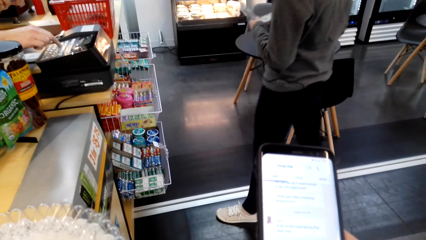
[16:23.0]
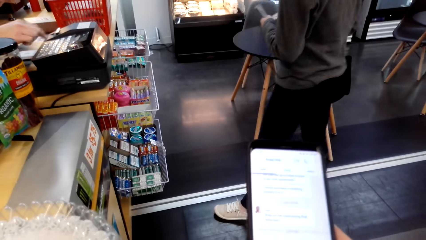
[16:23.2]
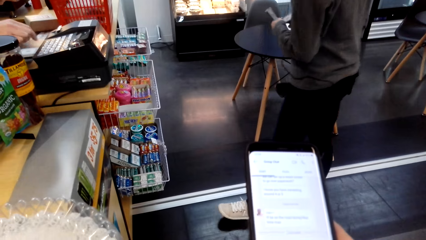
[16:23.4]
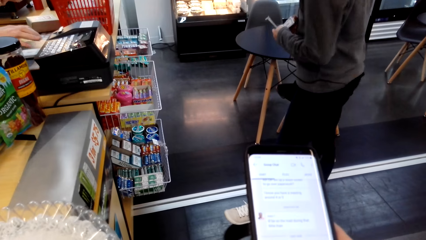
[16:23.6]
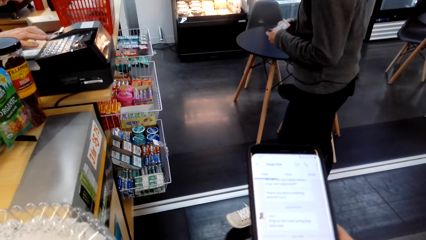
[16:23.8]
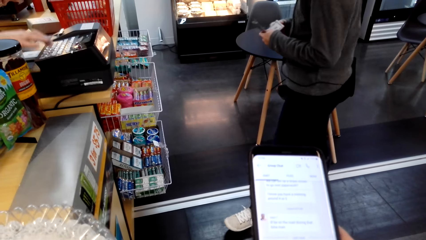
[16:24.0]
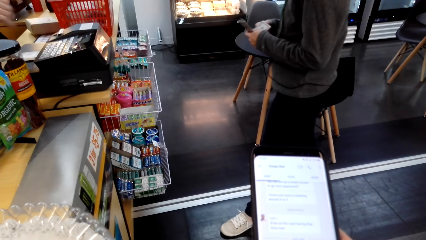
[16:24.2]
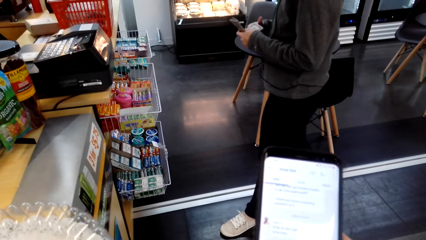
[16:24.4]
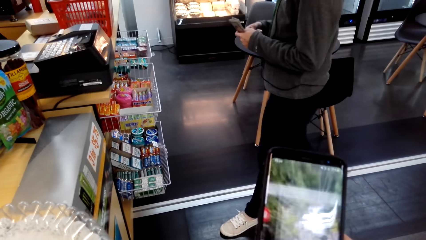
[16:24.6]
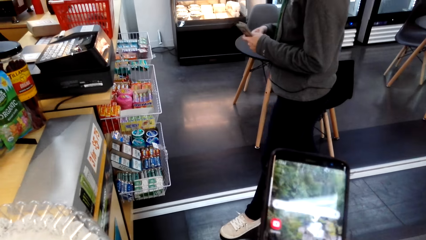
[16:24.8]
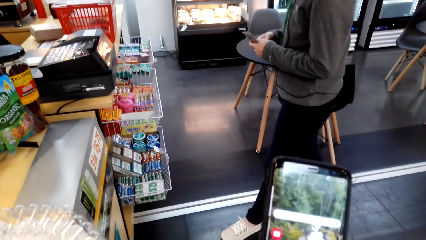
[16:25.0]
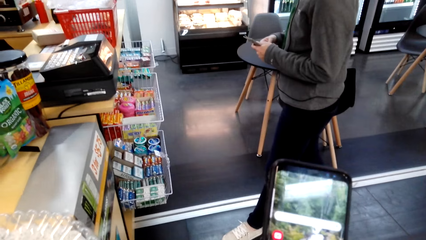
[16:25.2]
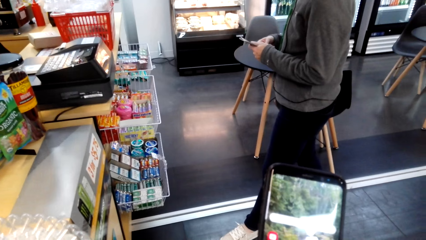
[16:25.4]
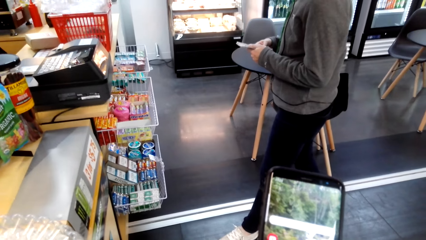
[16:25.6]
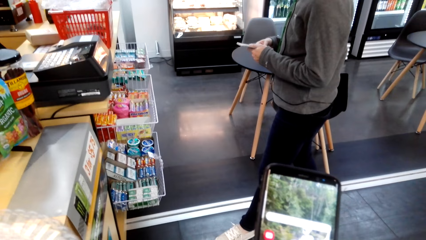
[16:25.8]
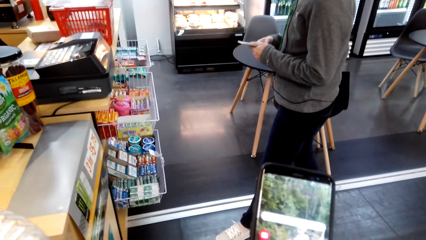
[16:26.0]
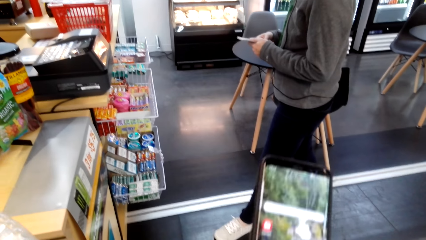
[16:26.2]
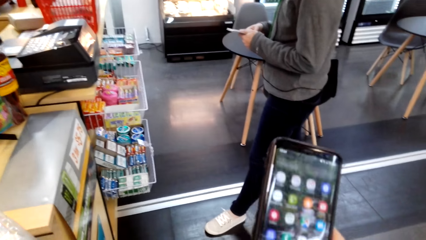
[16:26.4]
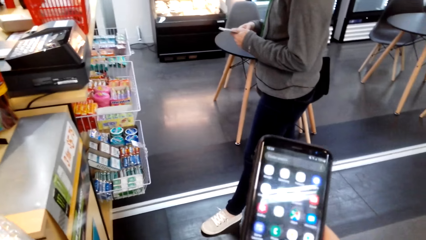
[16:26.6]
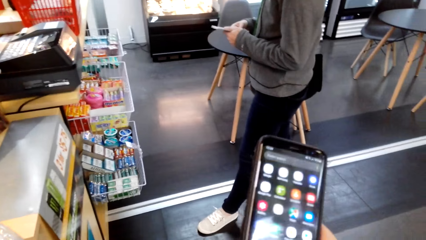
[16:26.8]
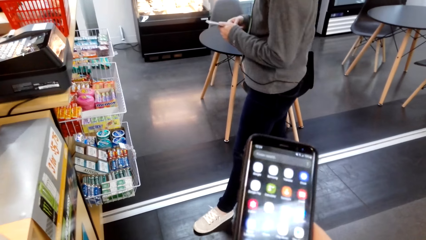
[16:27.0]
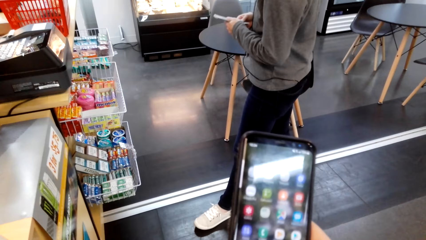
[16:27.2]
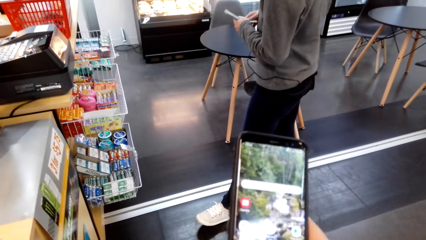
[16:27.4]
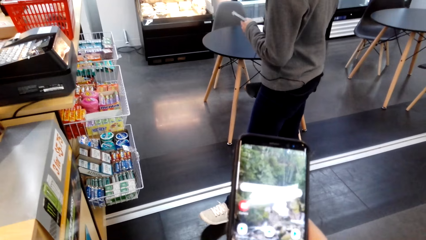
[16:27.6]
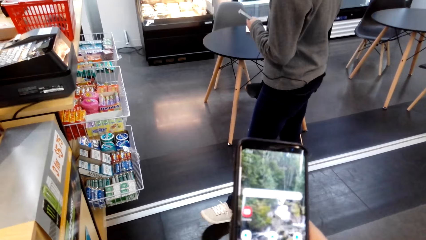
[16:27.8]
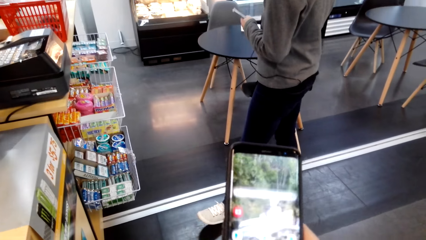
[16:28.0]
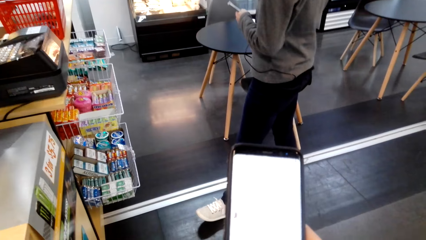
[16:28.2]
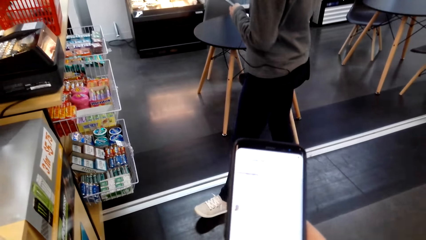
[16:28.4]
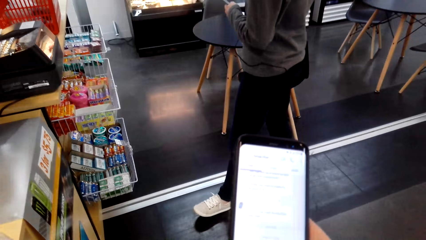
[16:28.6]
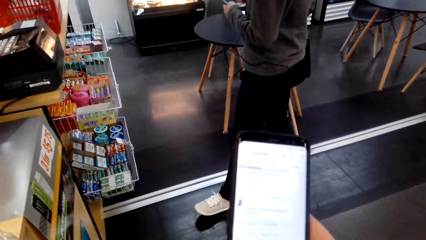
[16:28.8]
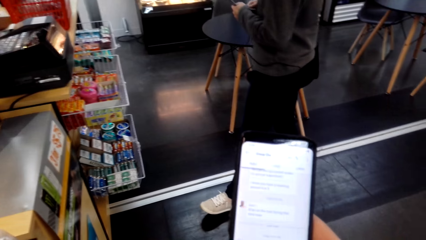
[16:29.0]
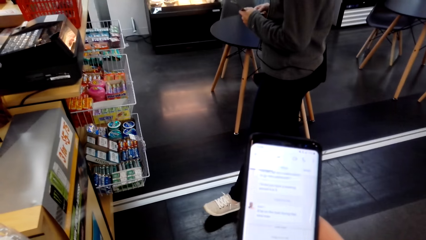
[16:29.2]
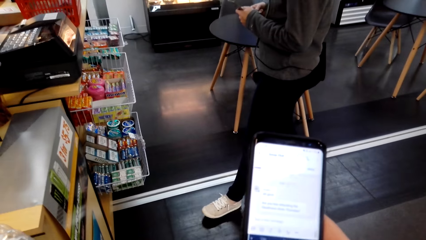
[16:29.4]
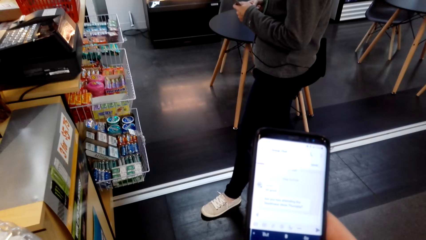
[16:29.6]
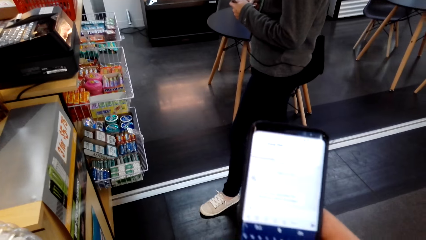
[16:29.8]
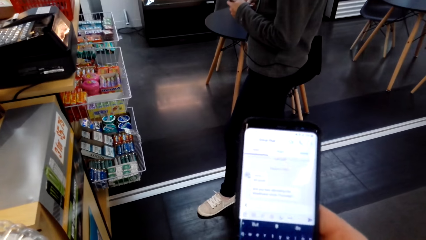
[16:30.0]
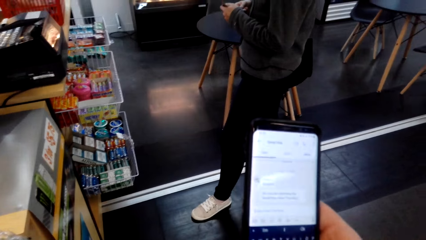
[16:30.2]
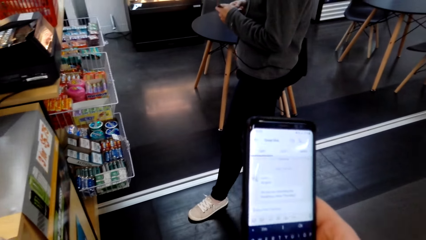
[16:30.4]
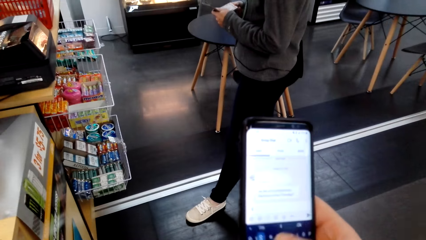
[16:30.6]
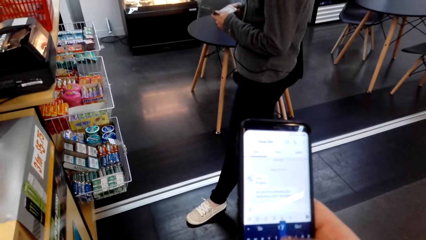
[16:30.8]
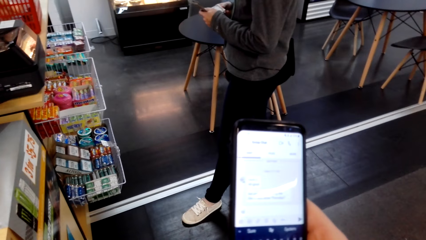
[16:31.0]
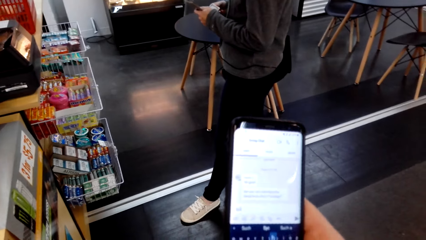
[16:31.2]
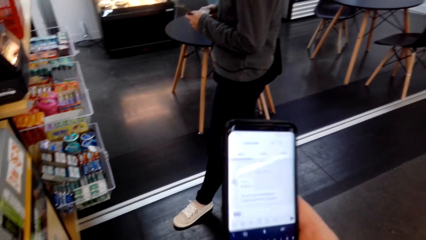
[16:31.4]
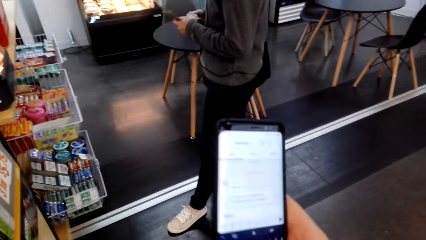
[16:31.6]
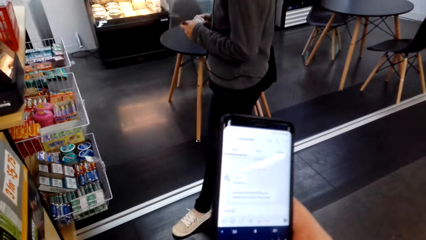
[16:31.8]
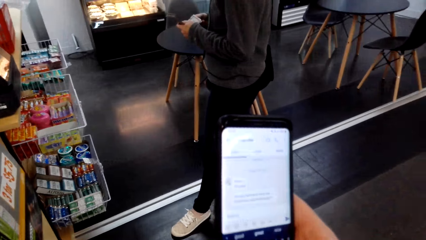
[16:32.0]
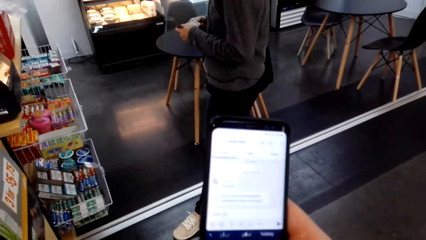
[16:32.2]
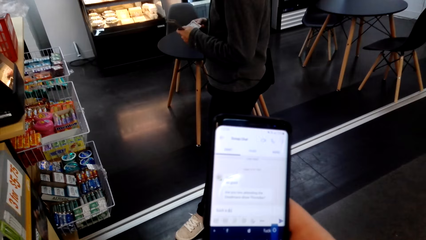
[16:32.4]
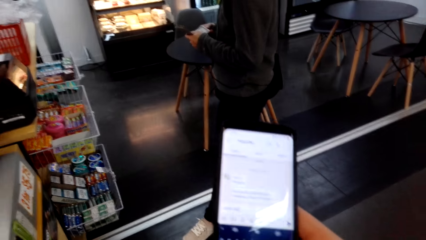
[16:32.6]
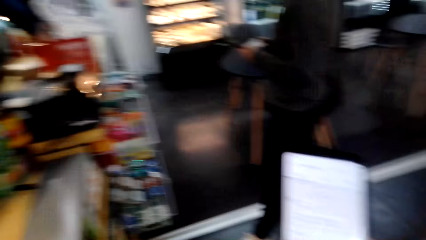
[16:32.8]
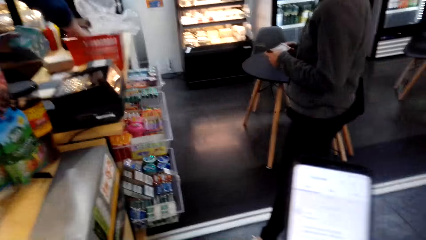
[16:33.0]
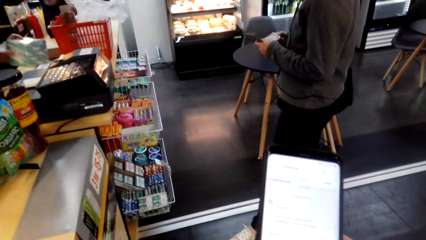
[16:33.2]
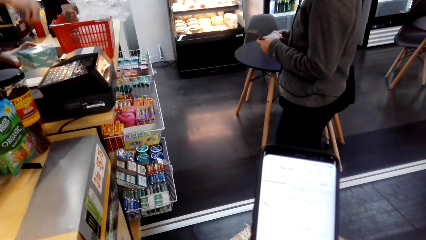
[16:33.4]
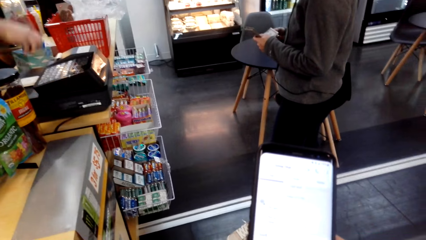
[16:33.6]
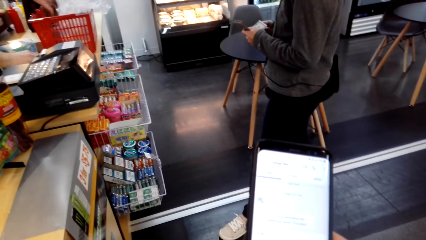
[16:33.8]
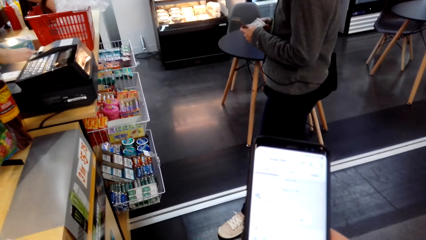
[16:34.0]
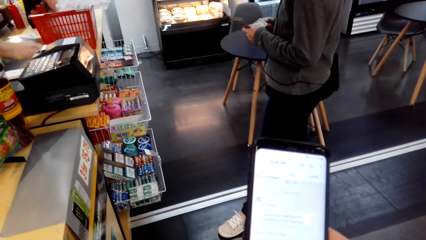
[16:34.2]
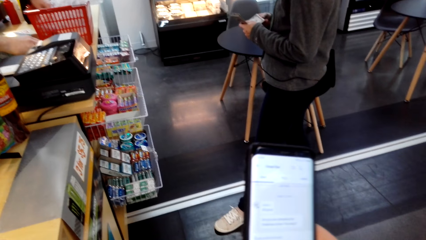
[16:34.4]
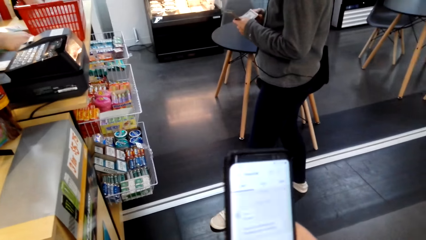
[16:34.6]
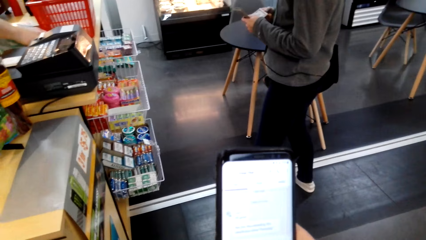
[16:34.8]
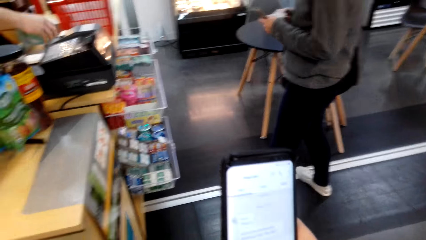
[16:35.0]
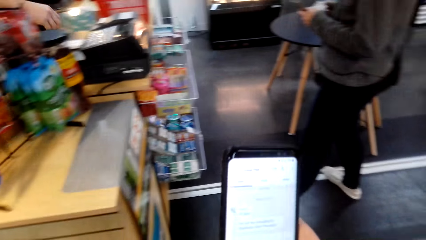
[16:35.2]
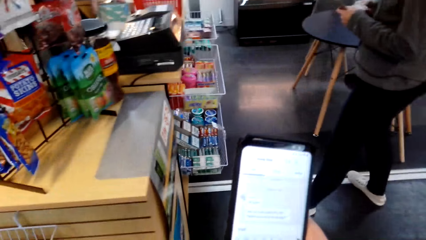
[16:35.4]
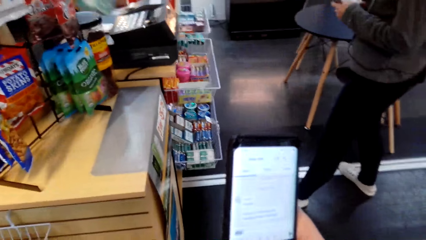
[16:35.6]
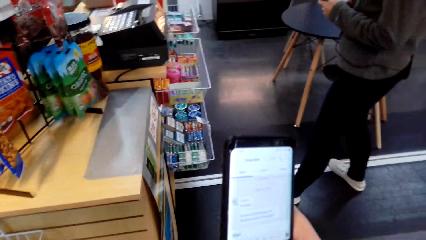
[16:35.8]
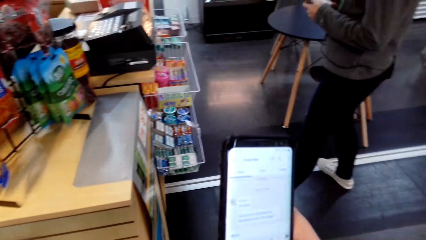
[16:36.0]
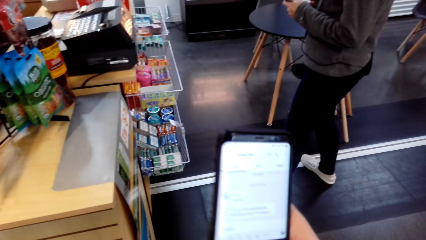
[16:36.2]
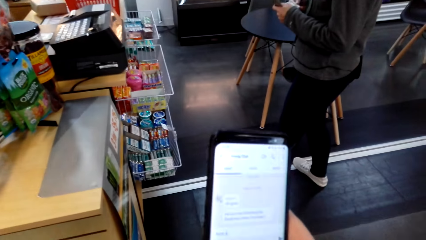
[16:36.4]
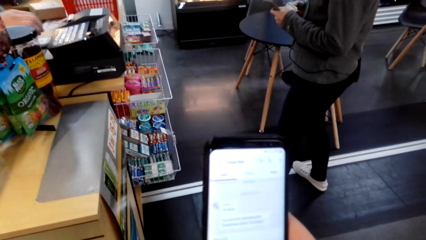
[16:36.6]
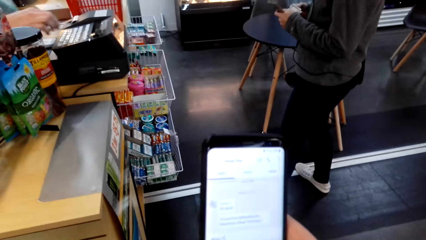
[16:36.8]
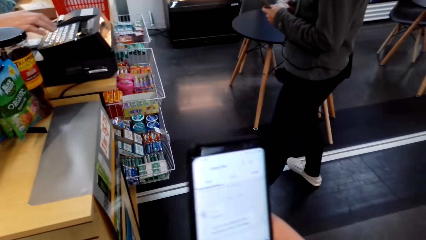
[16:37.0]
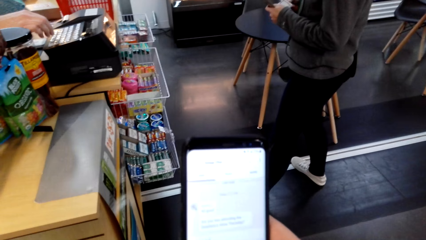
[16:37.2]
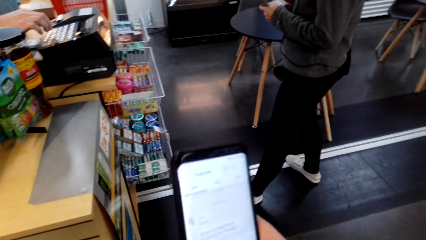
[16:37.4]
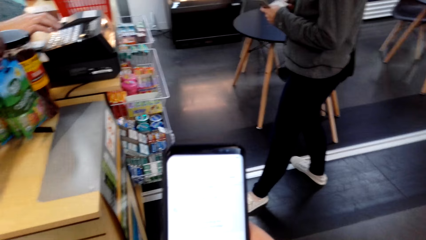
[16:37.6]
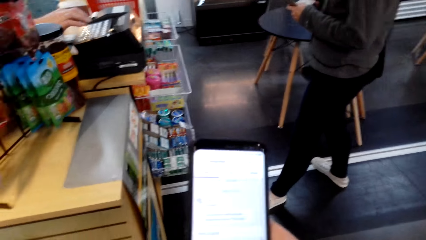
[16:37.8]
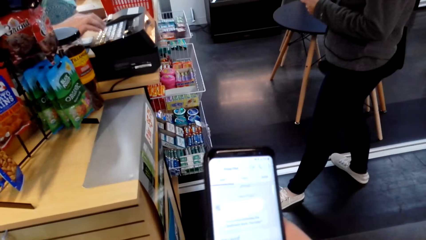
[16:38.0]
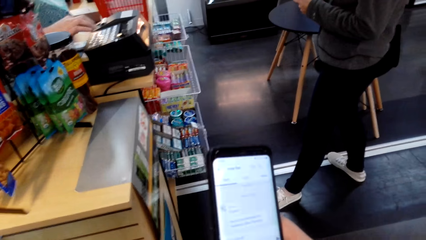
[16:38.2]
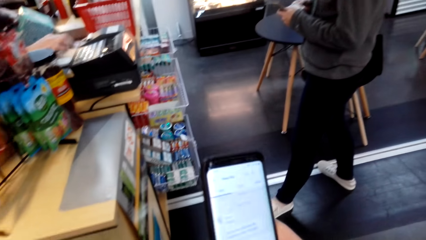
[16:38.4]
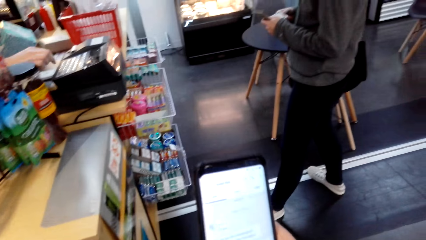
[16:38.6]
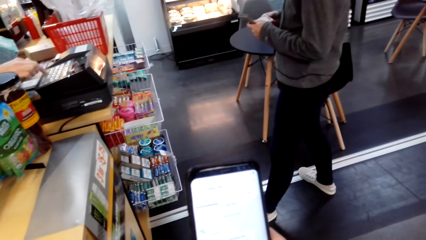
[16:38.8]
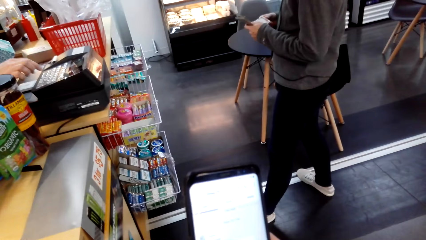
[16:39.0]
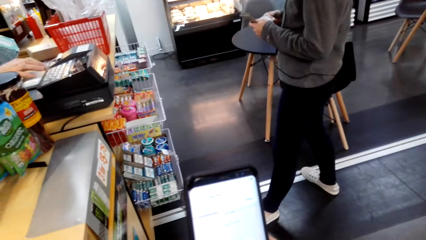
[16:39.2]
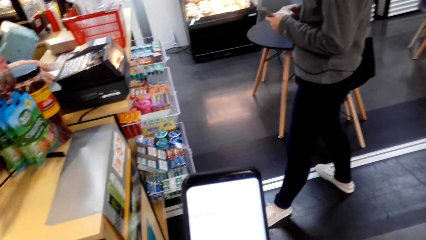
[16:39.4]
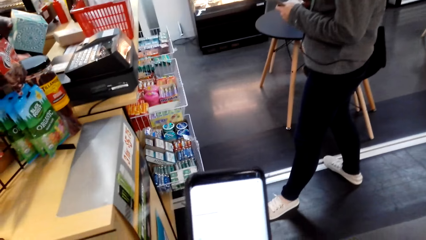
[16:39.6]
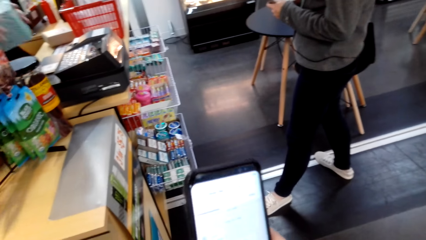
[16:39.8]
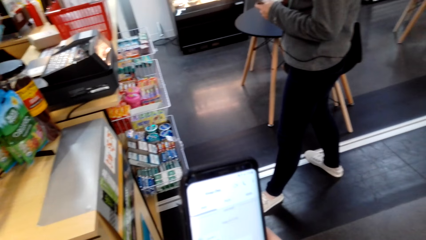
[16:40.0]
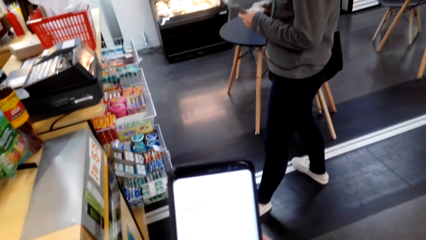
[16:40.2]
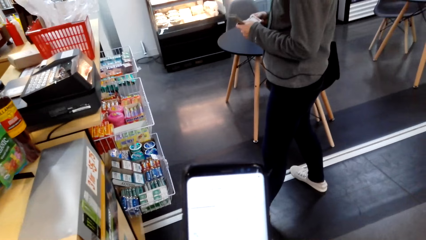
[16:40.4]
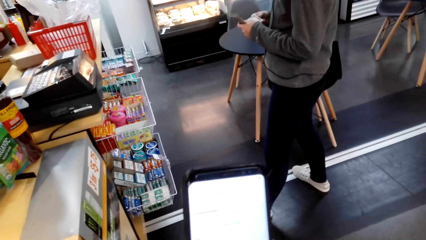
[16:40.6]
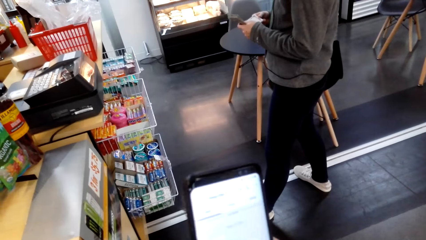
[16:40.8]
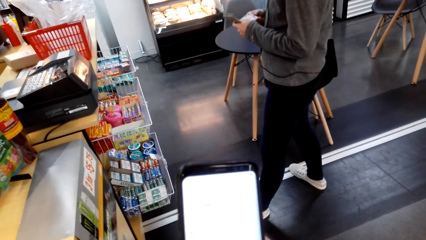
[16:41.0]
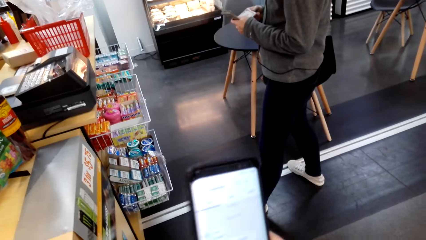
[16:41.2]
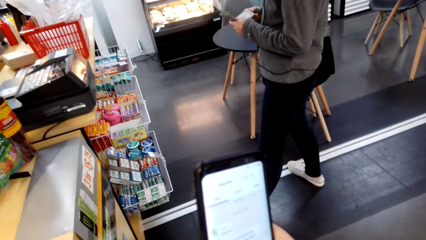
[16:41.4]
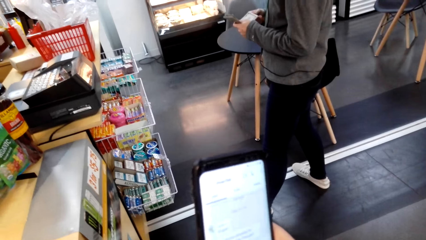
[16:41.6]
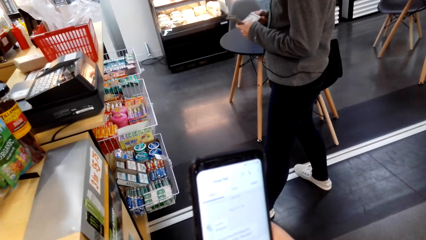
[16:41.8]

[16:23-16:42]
The cashier puts a packet on the counter and dials on the cash register.
